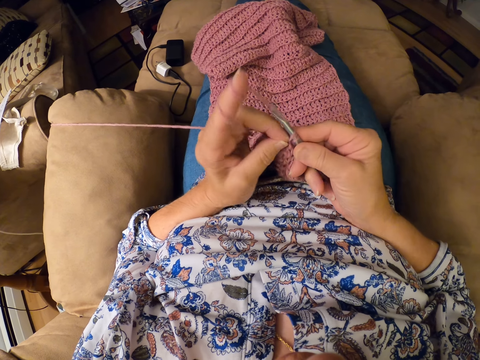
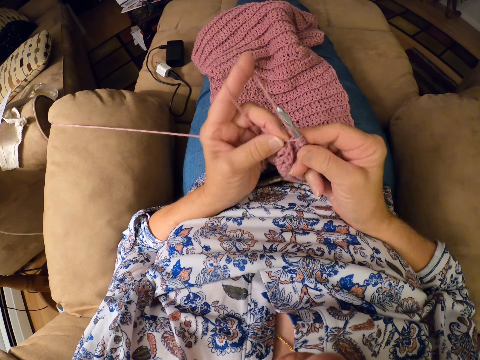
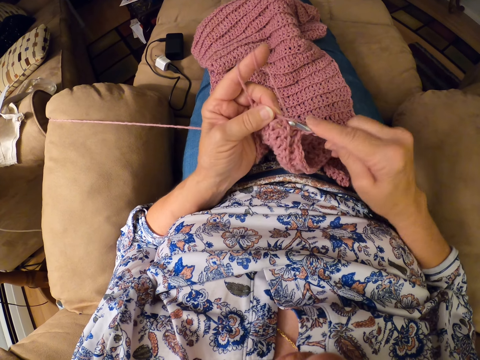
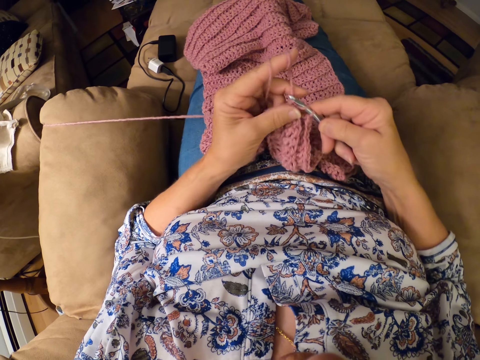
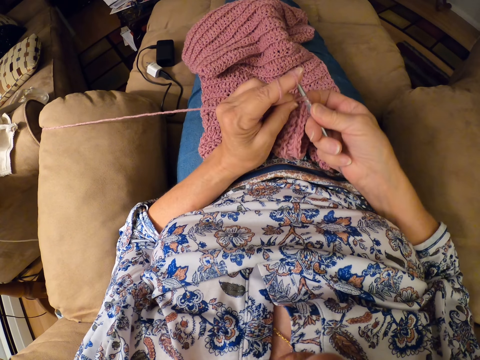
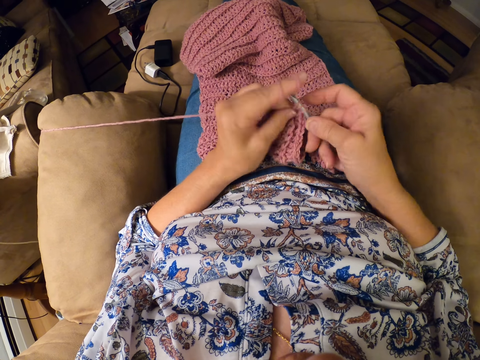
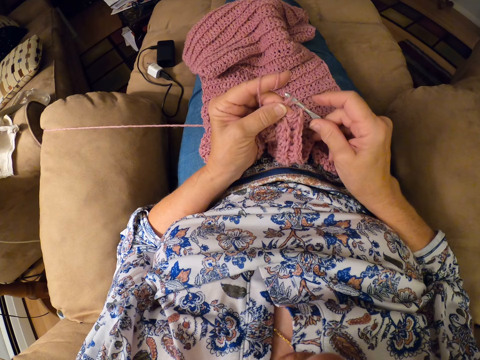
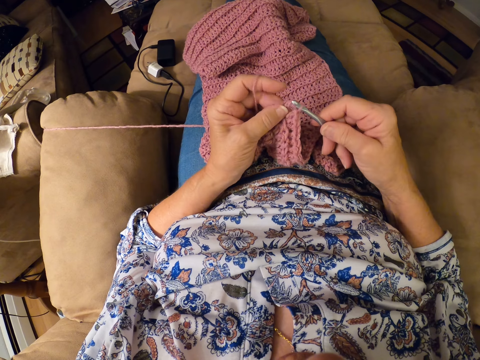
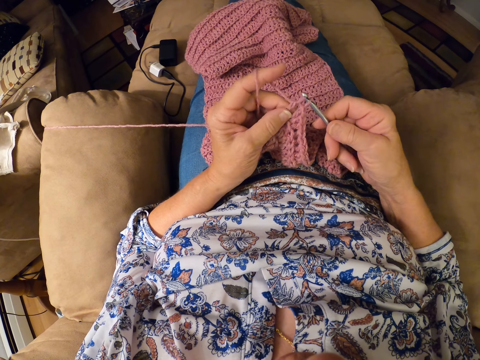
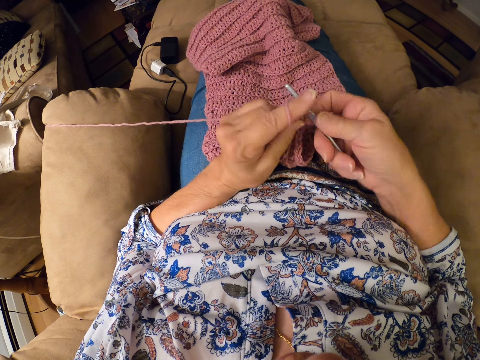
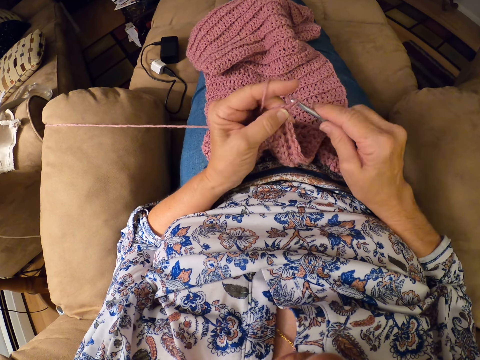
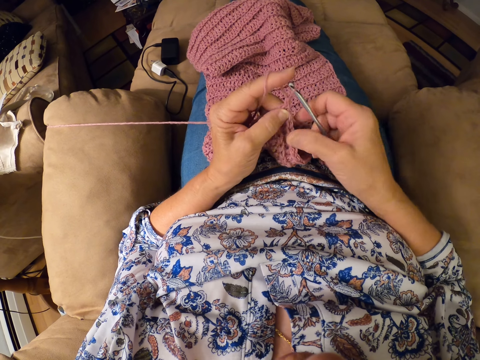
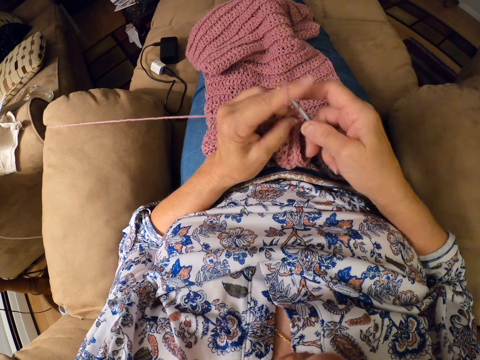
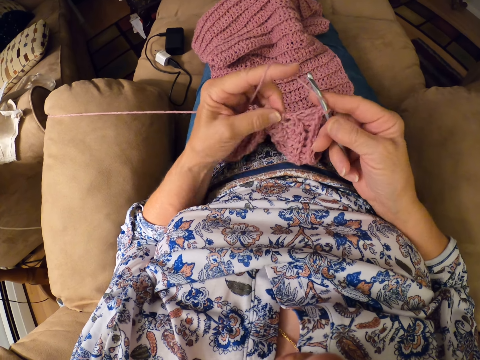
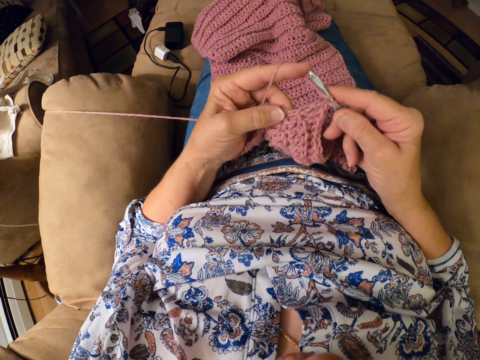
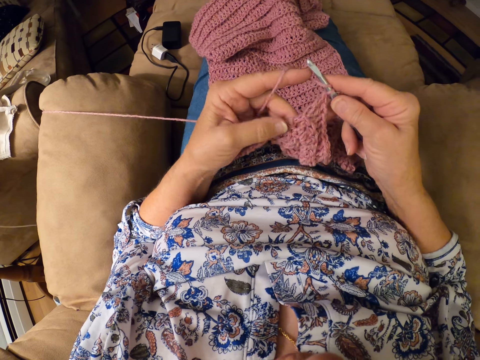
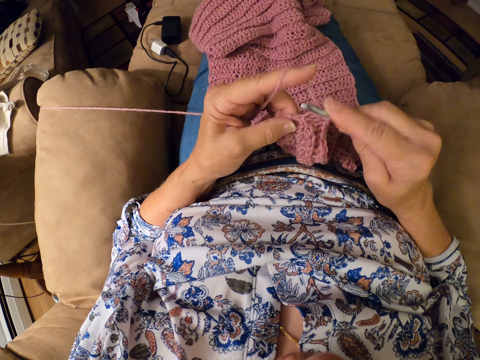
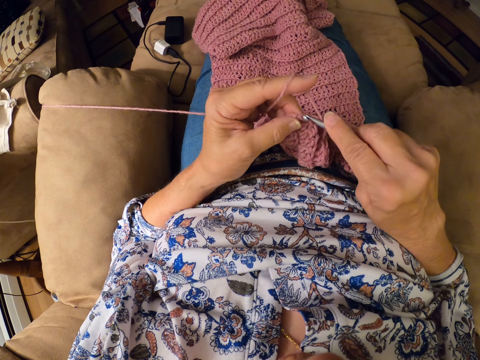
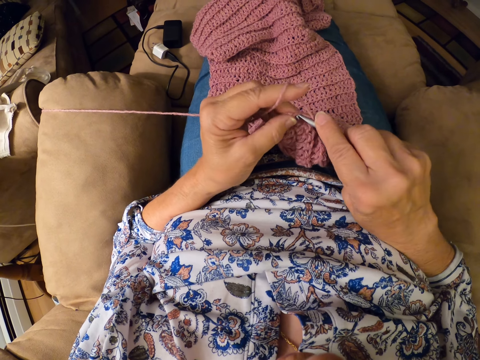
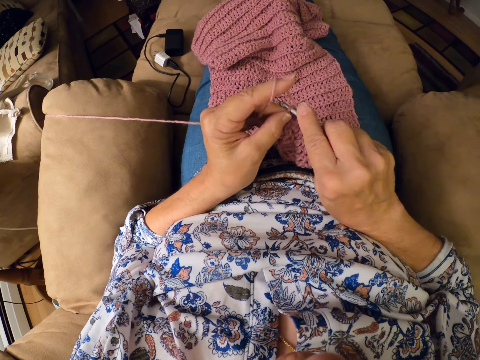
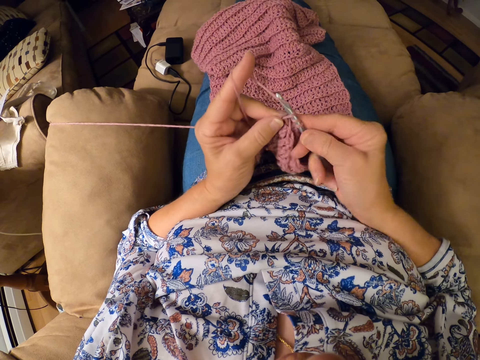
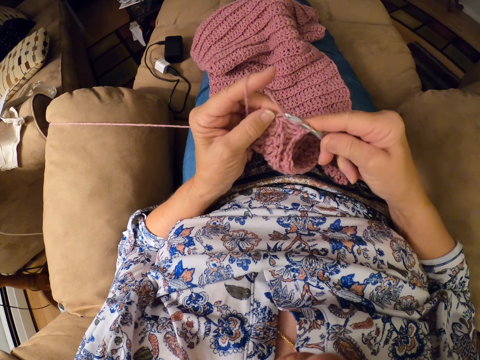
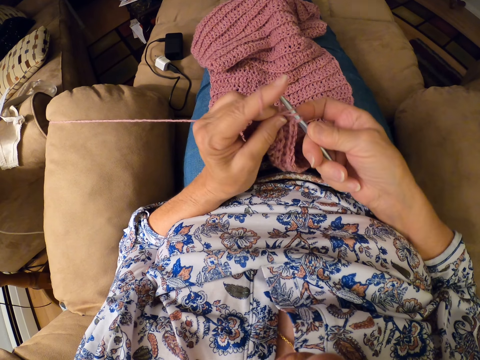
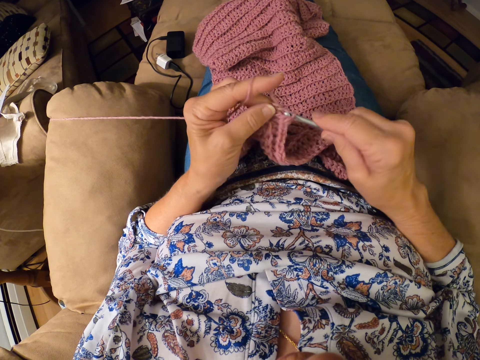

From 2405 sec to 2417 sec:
The camera wearer inspects the crochet with her left hand. She continues crocheting the yarn with the crocheting hook.

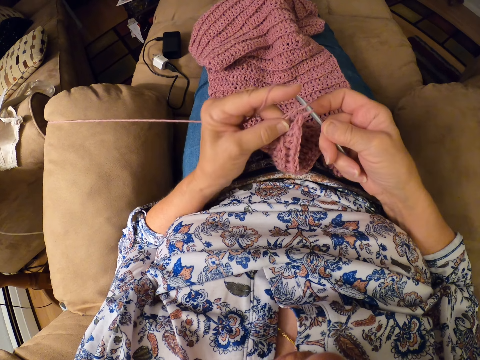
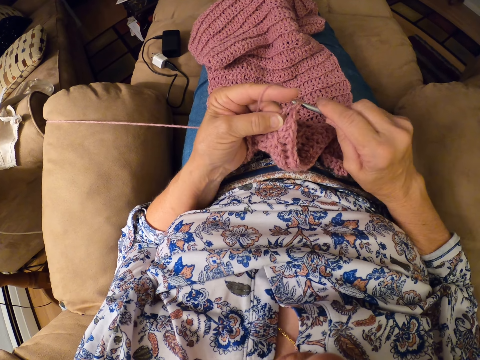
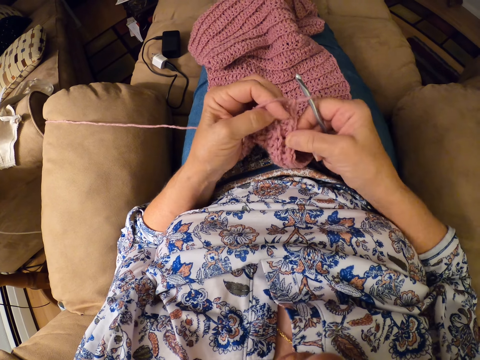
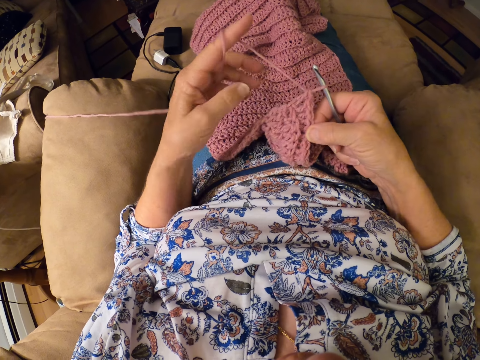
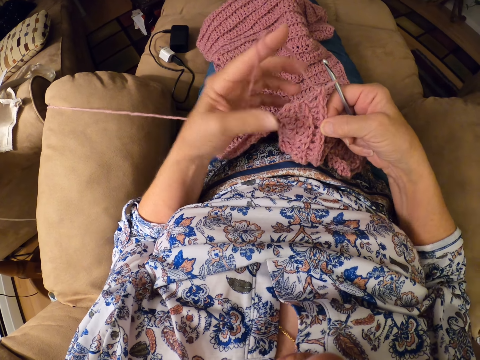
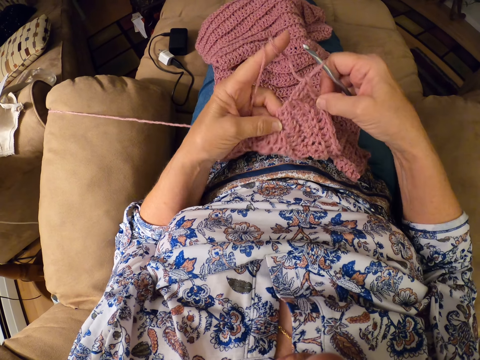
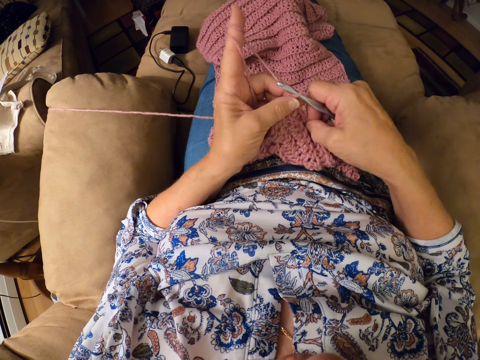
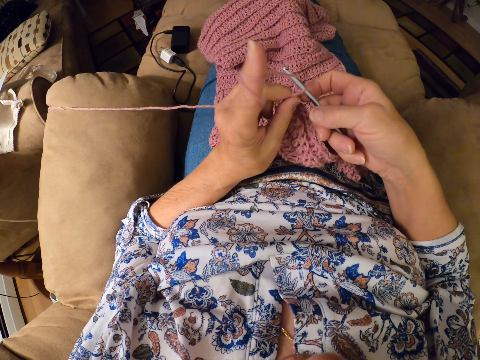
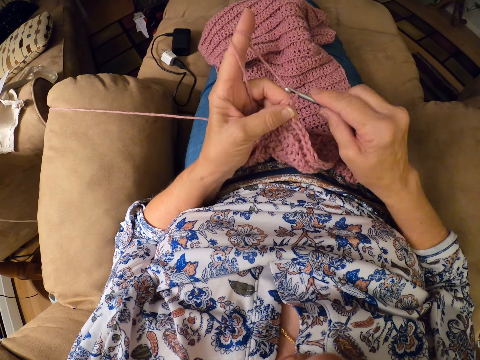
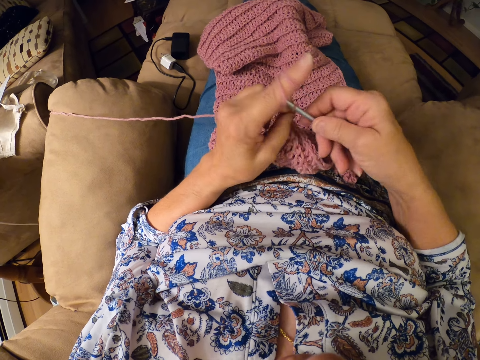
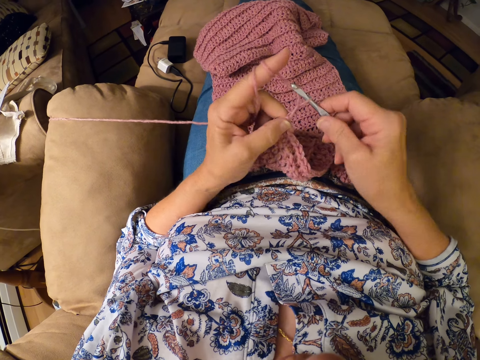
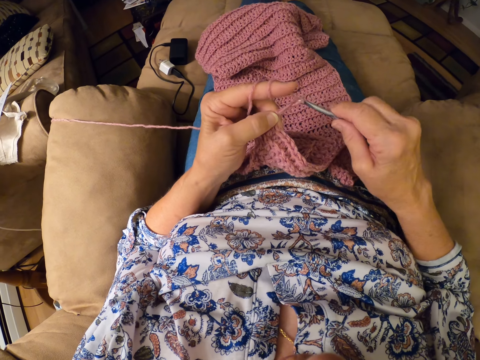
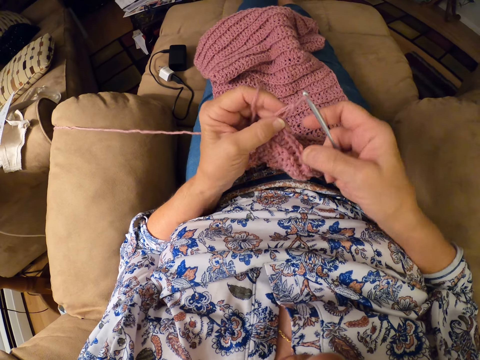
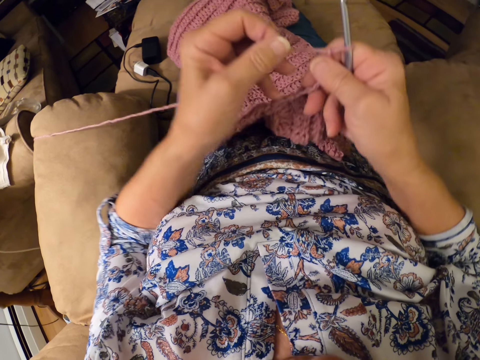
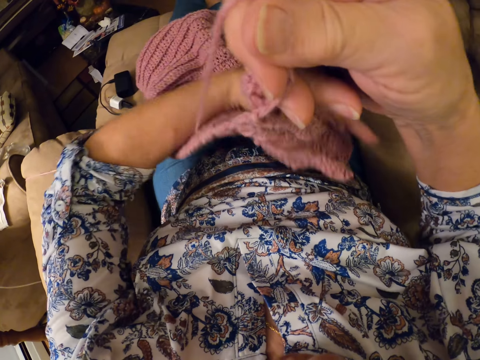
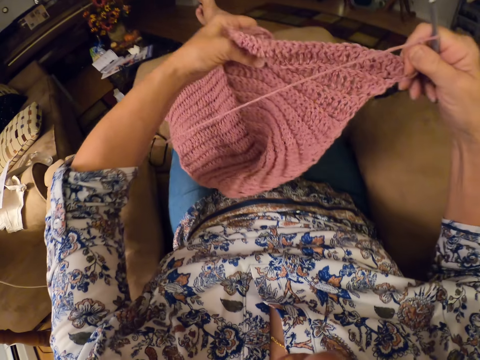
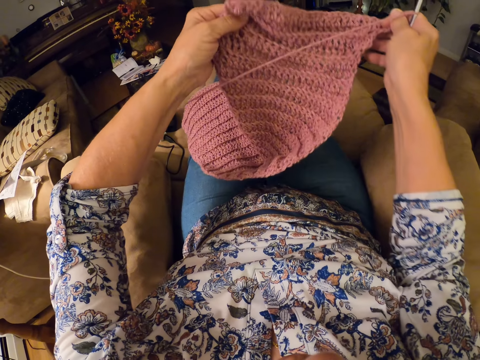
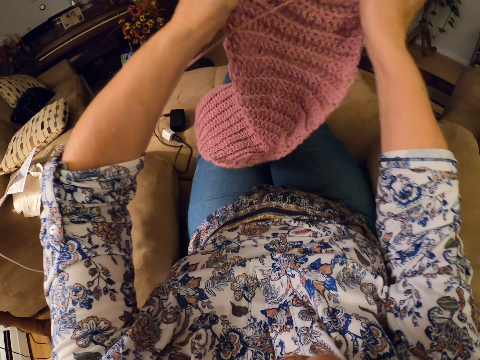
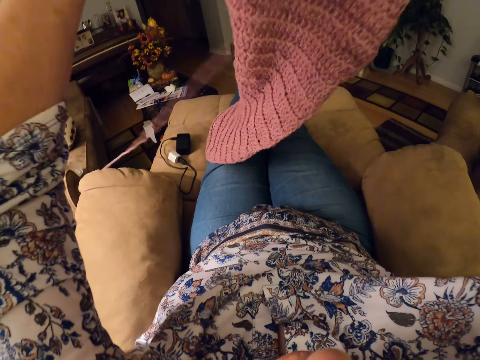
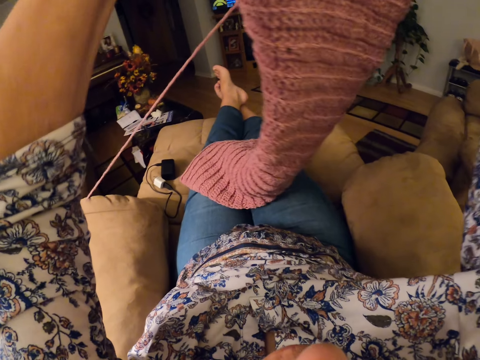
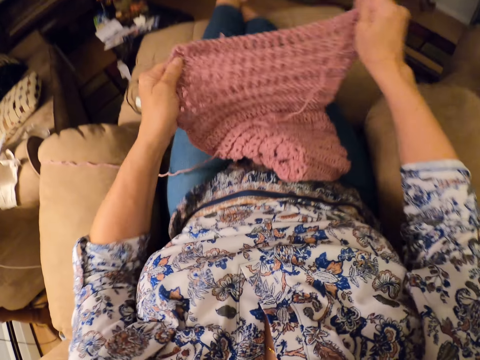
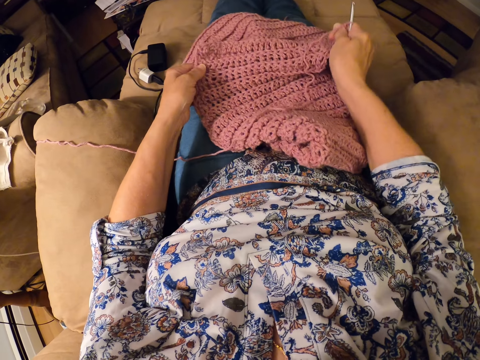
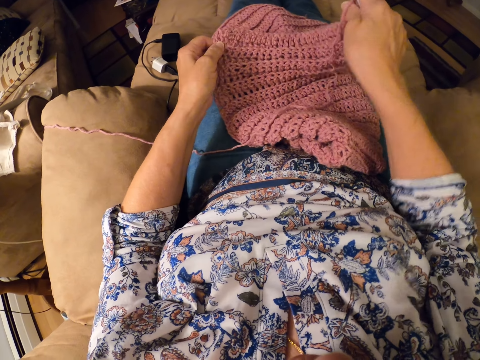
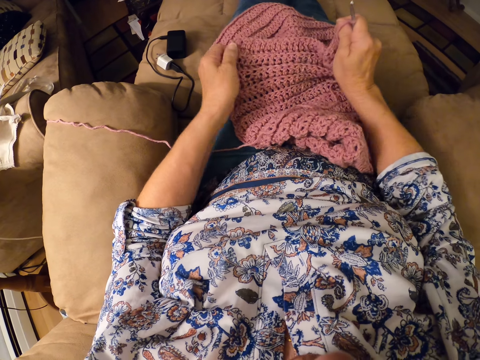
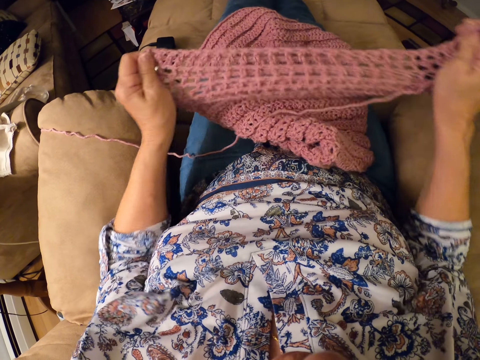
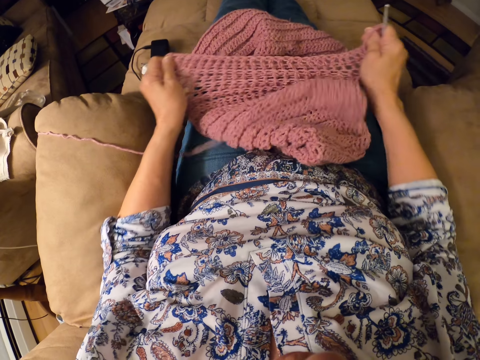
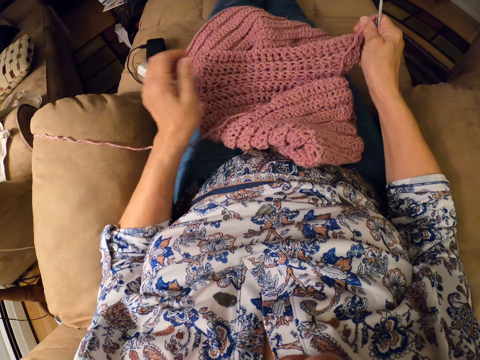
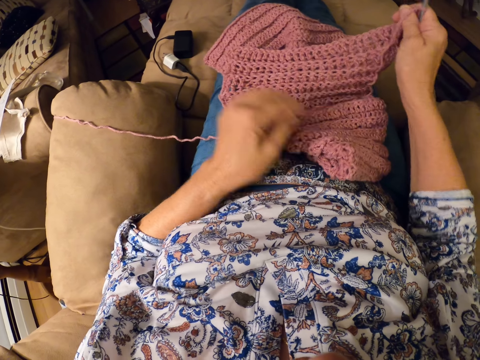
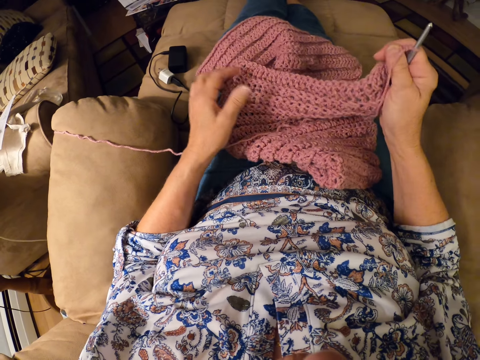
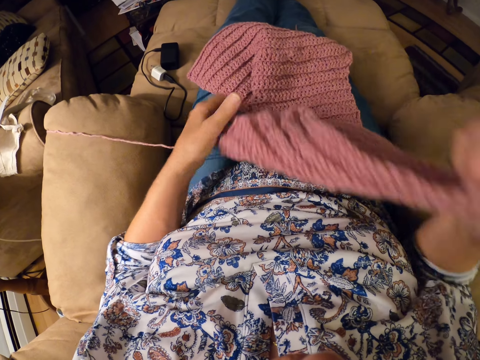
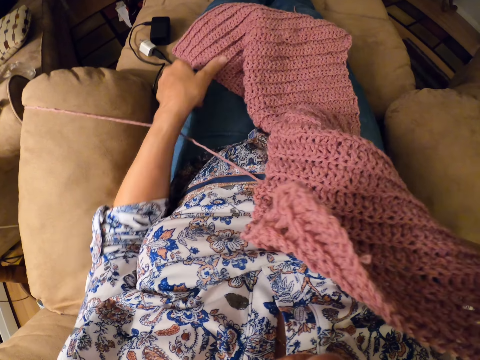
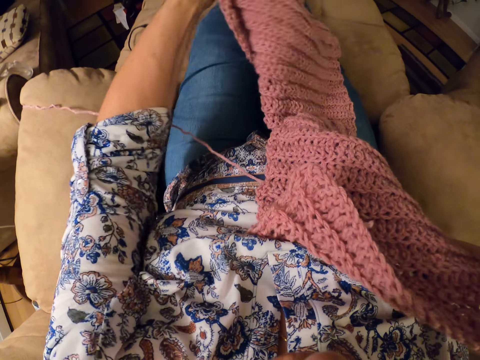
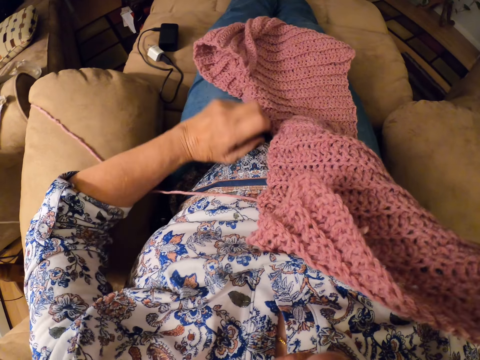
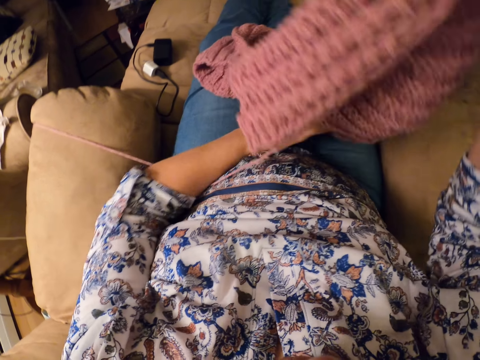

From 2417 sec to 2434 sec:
The camera wearer twirls the yarn around her left hand. She continues crocheting the yarn with the crocheting hook. She makes a stitch with a darning needle. She adjusts the crochet with both hands. She stretches the crochet with both hands. She raises the crochet with her right hand. She adjusts the crochet with her left hand.
